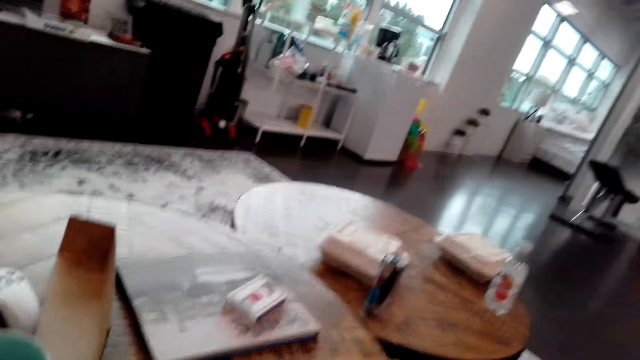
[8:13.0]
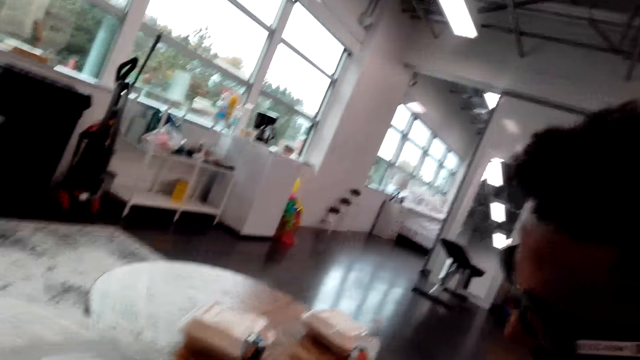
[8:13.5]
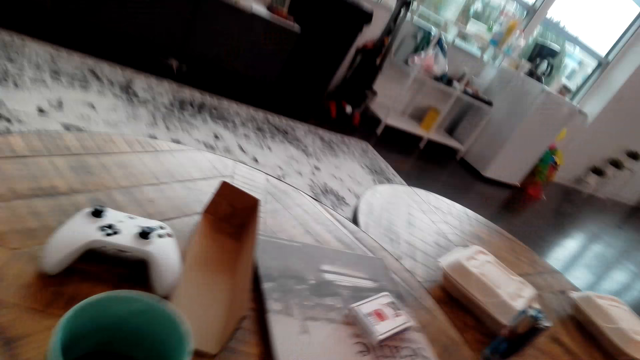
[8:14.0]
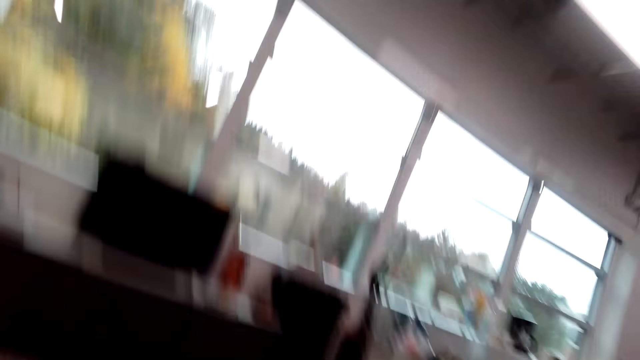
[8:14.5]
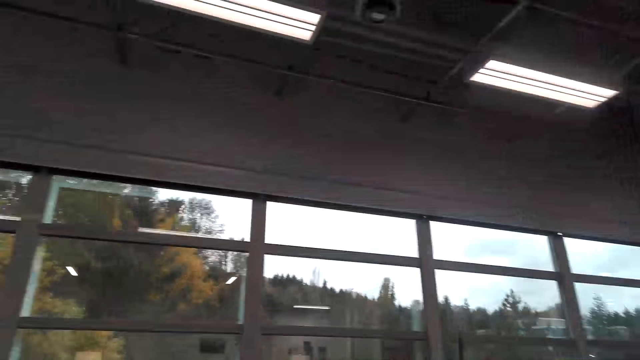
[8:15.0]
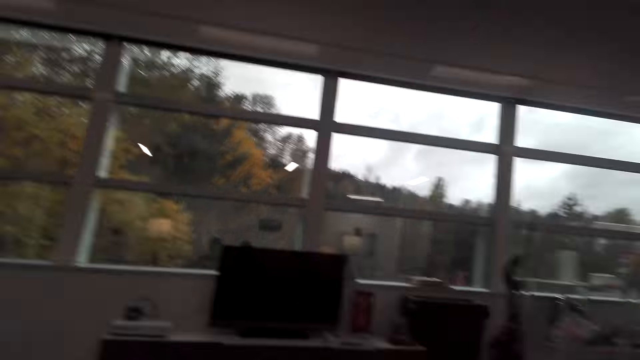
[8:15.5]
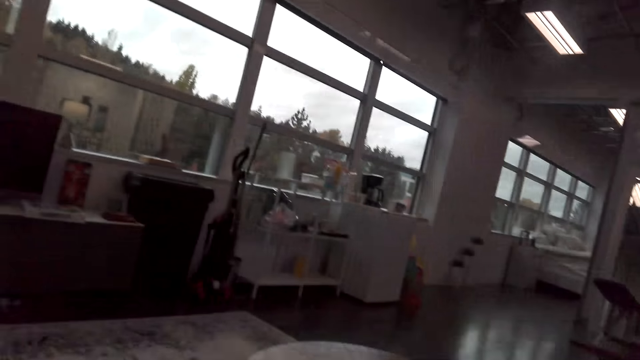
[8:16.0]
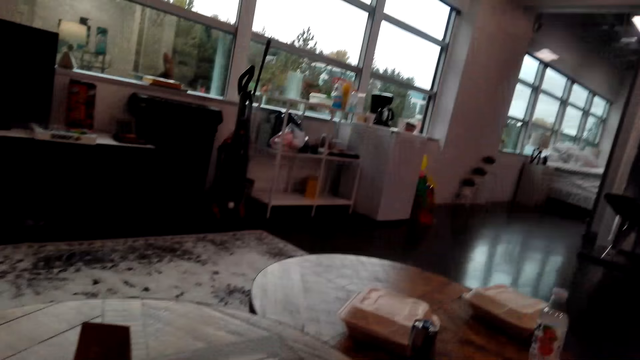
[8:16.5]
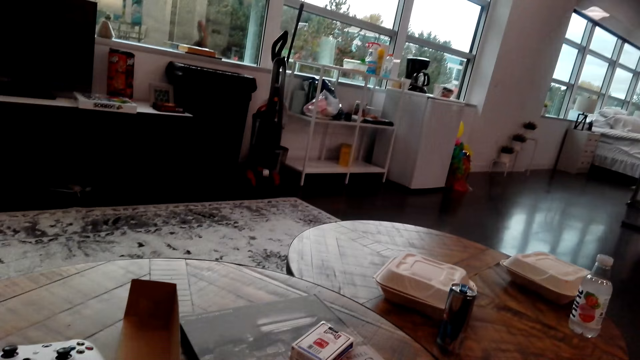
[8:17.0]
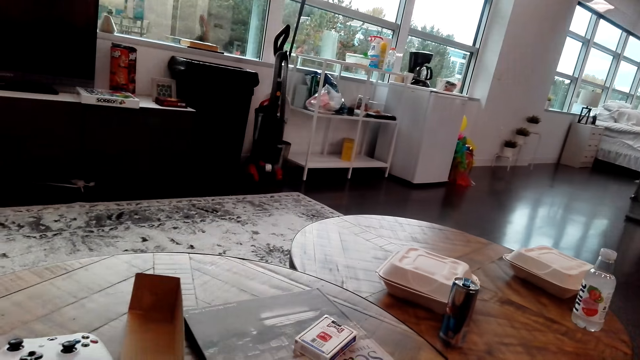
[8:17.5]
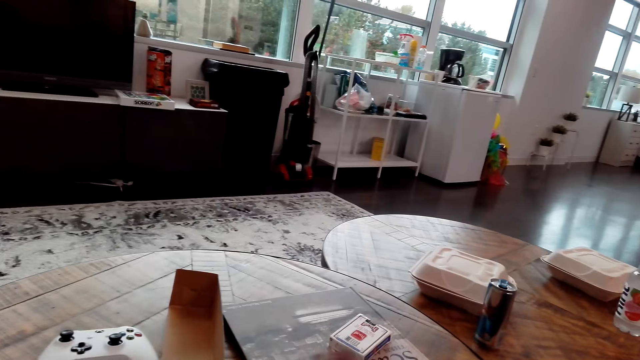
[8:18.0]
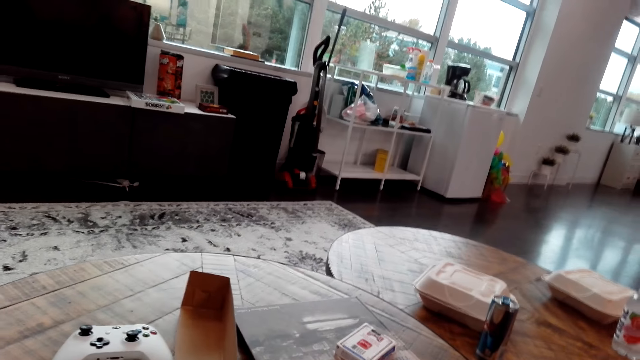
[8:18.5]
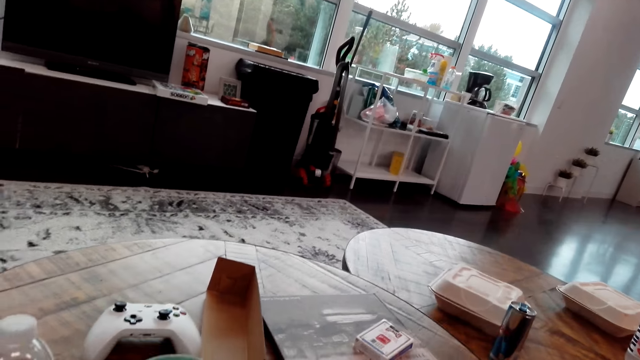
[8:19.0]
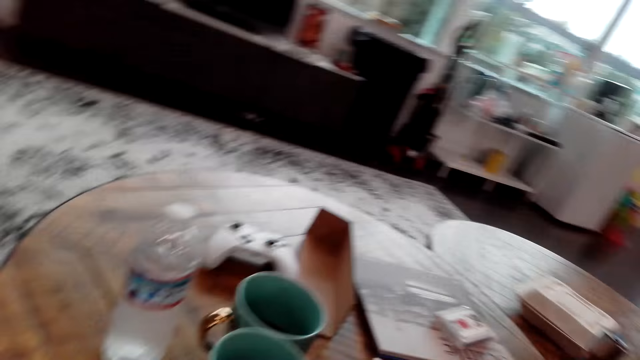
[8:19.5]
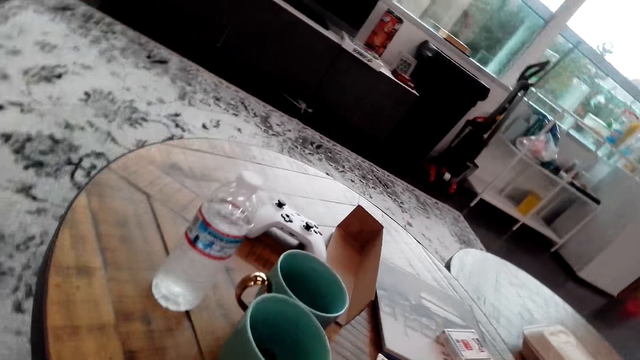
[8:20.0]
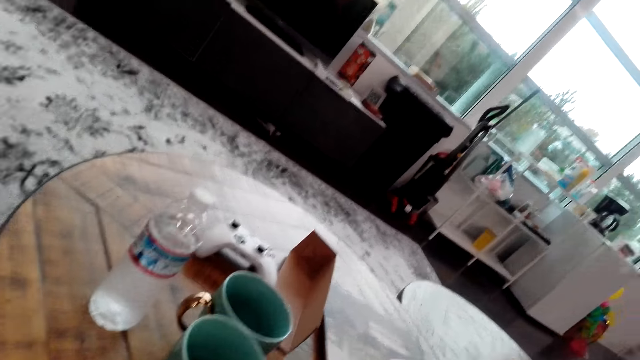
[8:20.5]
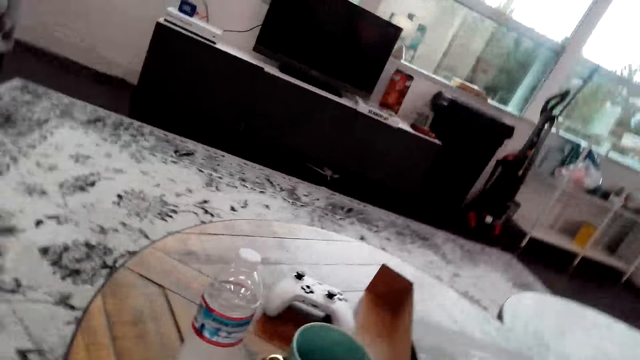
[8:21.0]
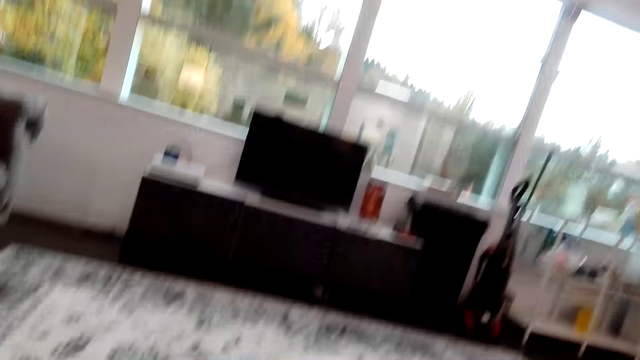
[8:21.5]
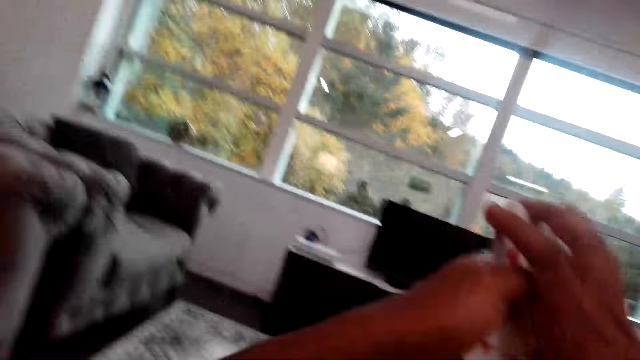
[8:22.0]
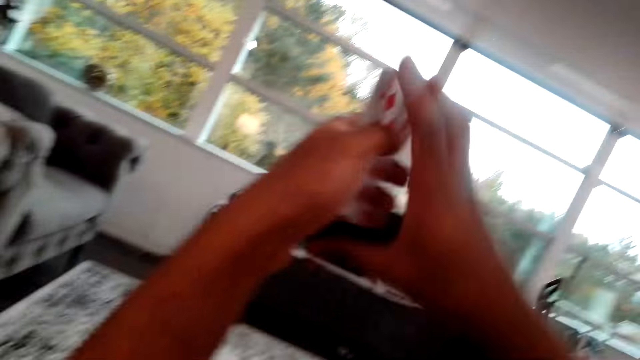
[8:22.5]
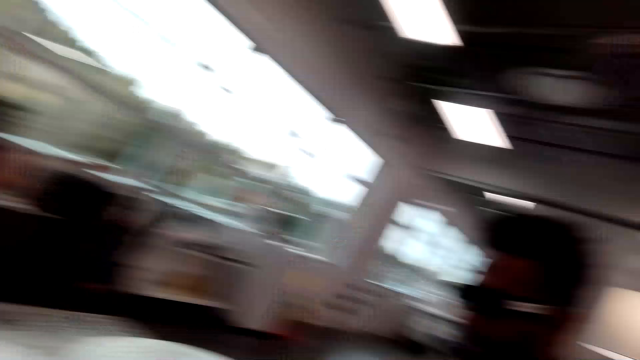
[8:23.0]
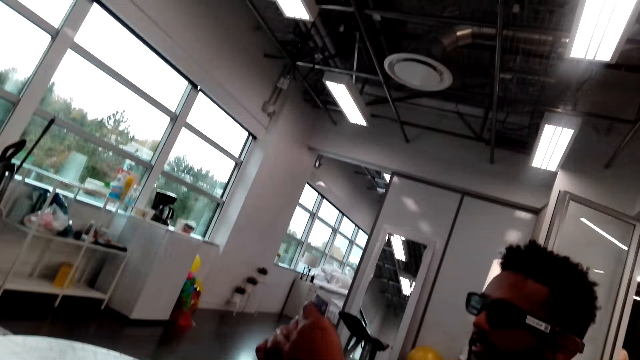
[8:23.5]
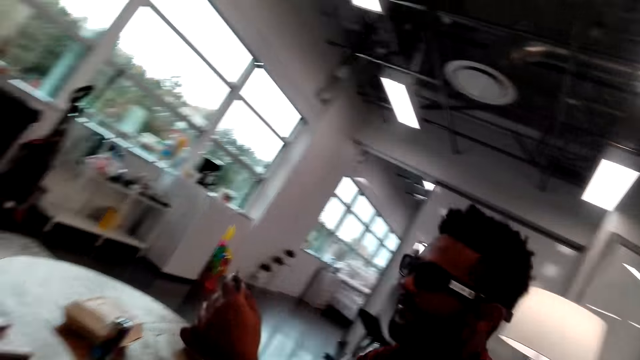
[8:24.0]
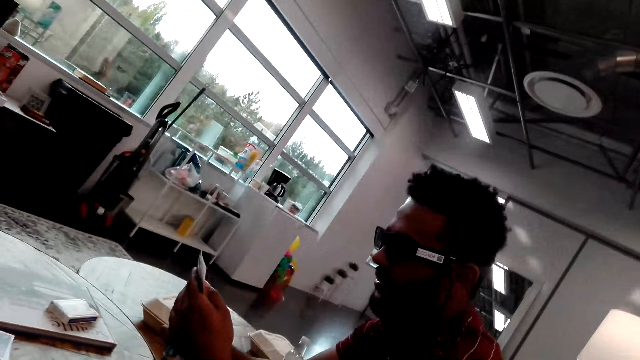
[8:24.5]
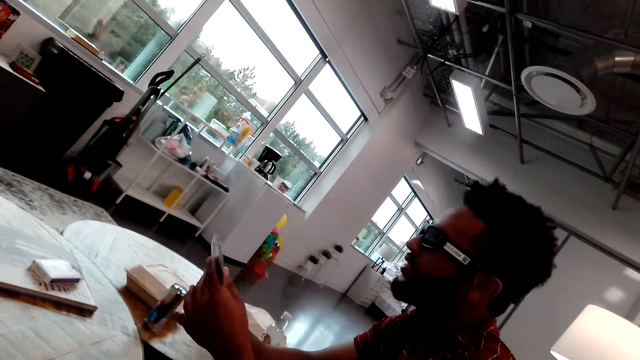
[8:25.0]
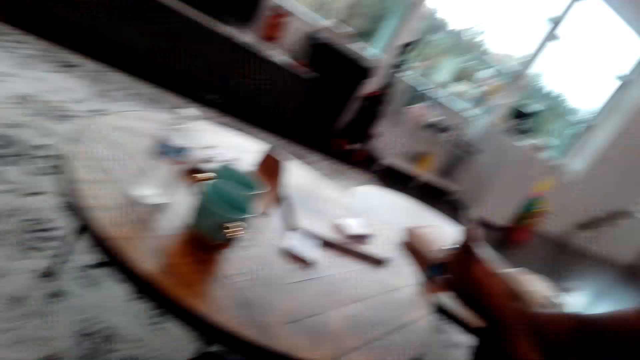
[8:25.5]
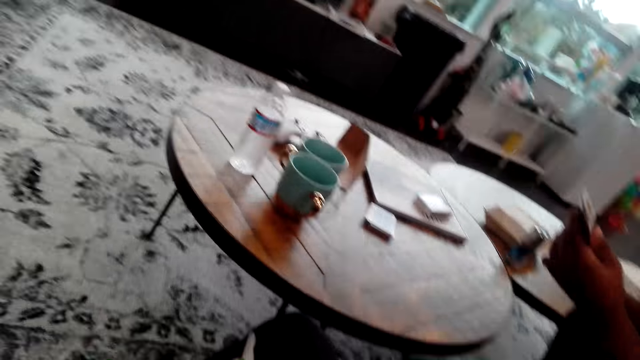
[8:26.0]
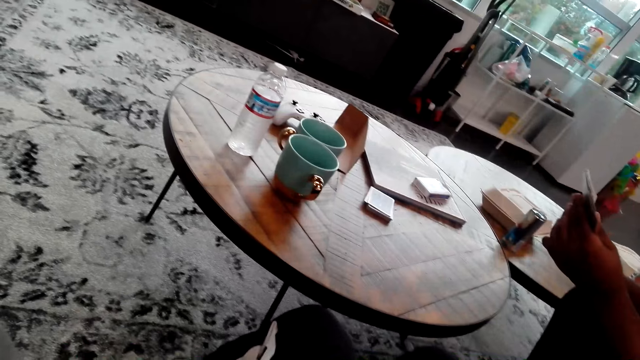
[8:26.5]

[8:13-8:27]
The camera wearer watches the background. They raise their hand up.

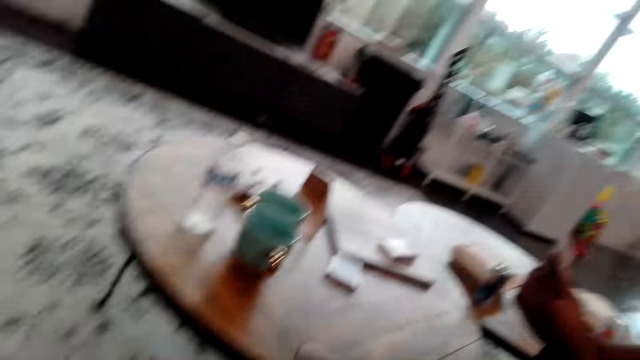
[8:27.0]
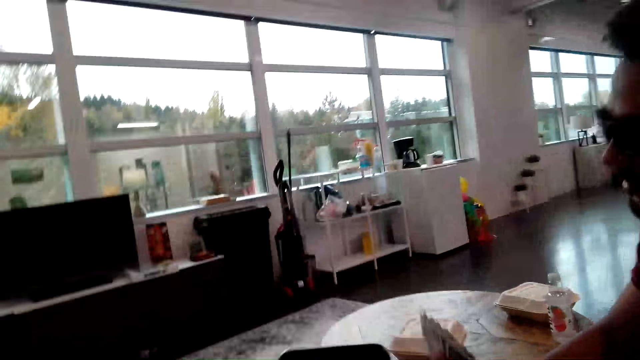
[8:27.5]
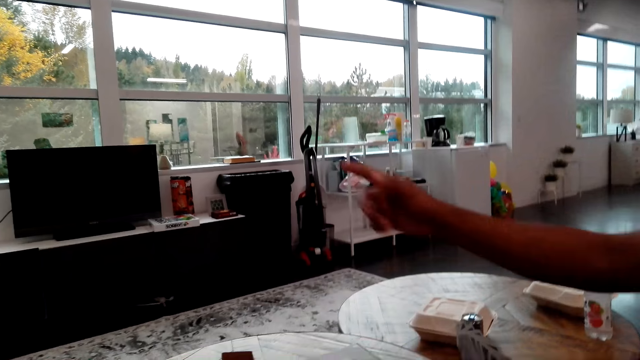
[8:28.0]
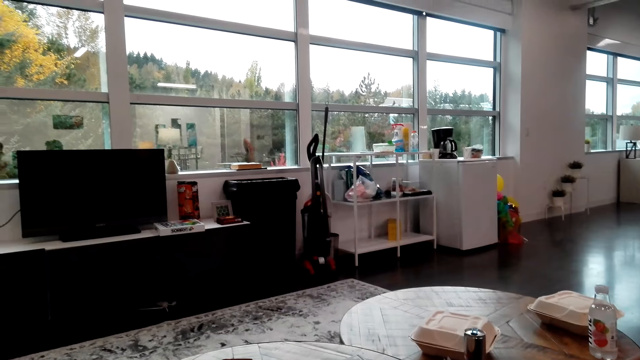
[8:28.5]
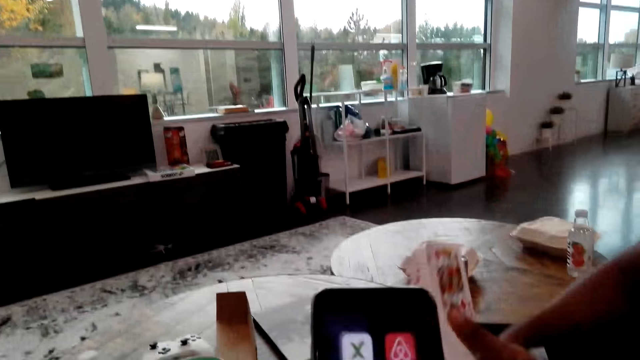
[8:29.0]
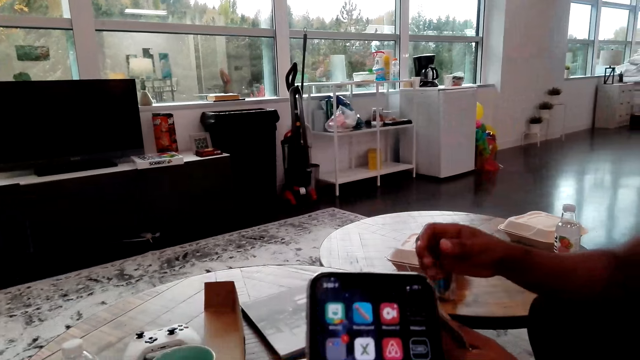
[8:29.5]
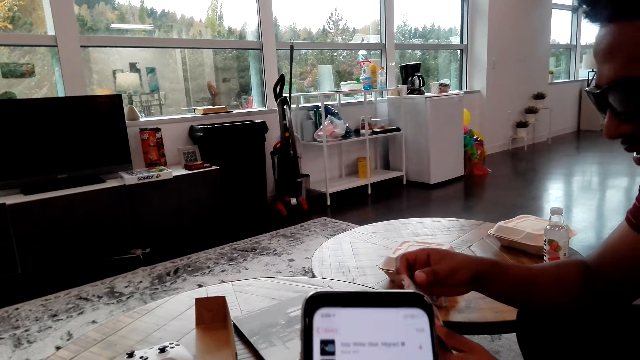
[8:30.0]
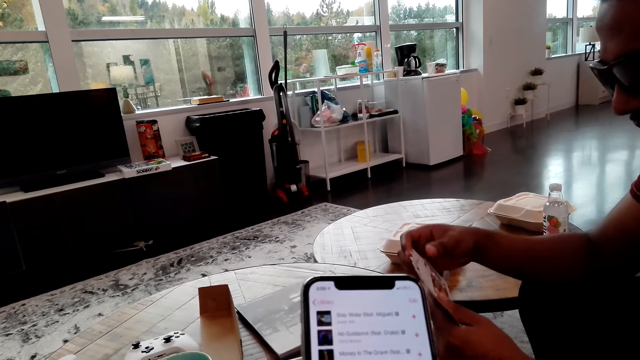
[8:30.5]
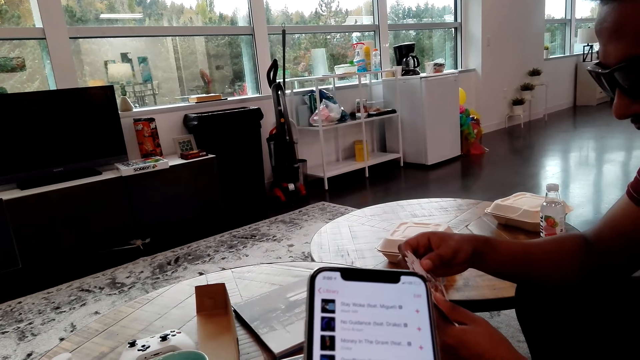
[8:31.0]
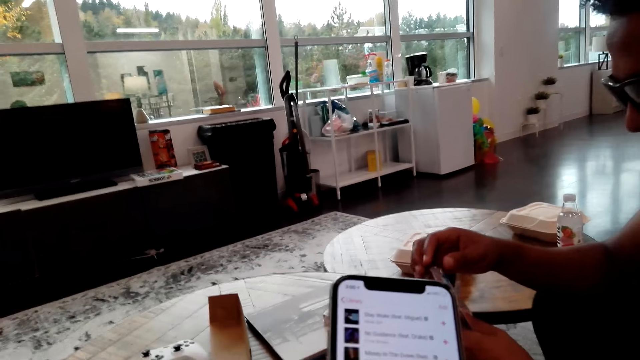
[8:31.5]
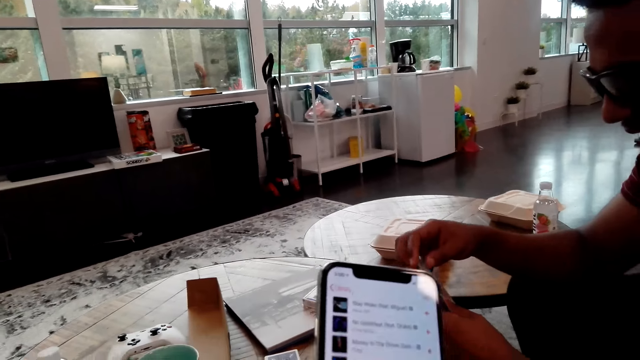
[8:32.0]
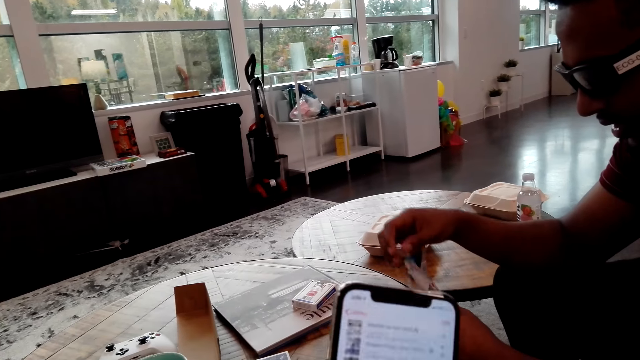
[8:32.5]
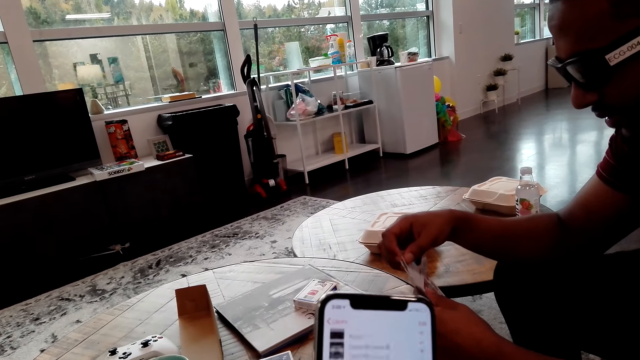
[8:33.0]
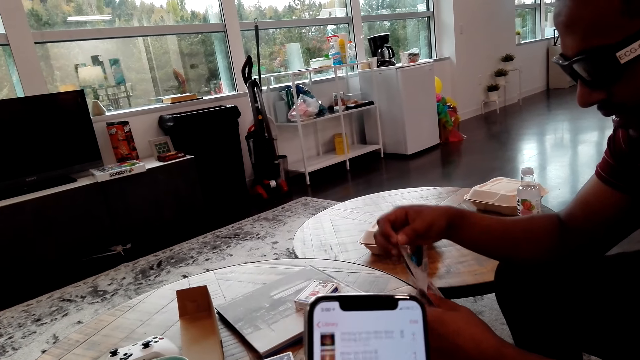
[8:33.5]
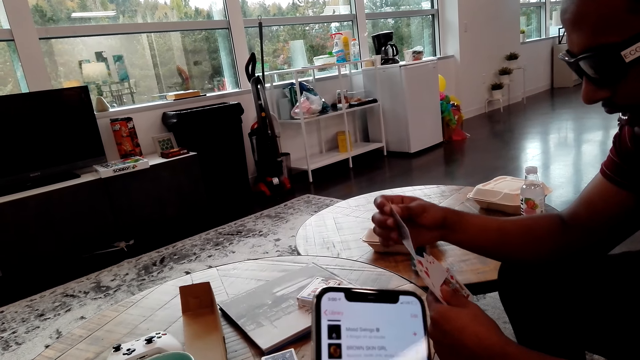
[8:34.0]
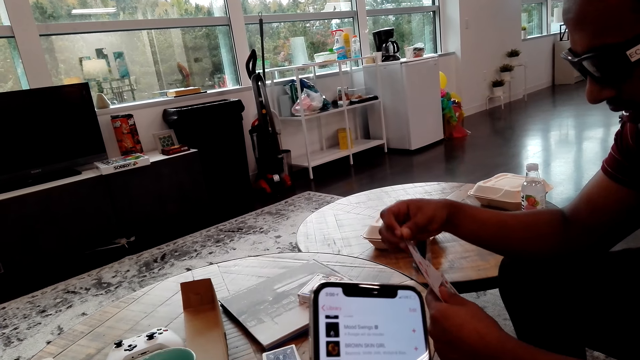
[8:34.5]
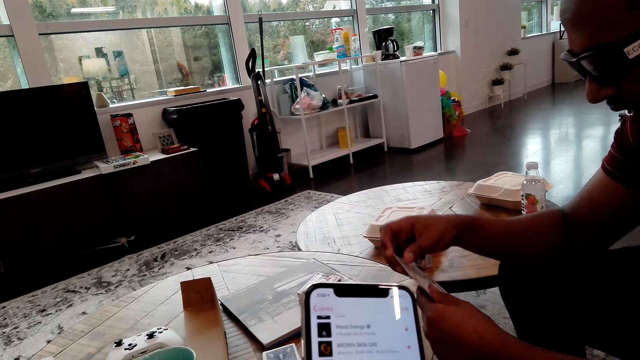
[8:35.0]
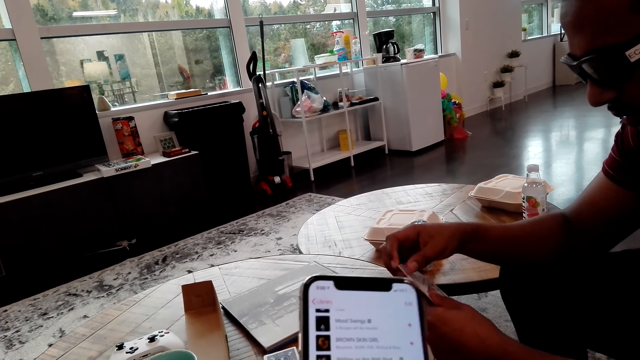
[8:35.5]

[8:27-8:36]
The camera wearer dialogs with the man and uses the phone. They use the phone and dialog with the man again. The man looks at the cards. The man touches the playing cards.
